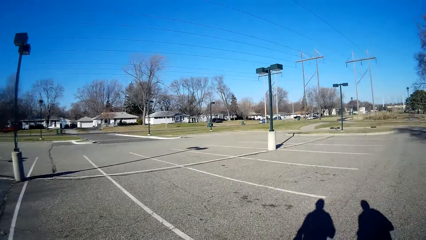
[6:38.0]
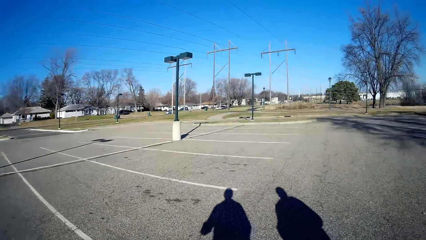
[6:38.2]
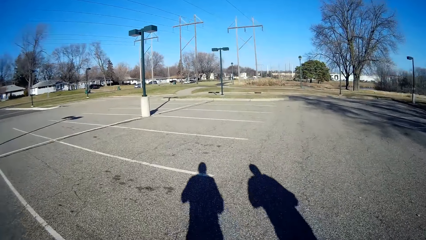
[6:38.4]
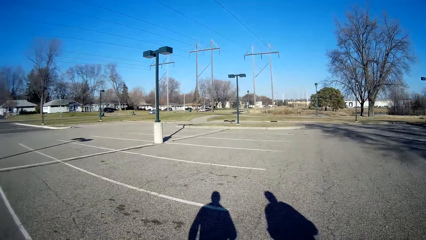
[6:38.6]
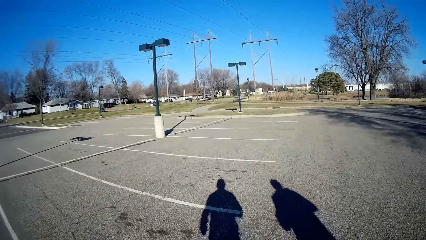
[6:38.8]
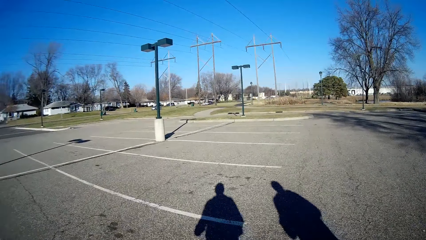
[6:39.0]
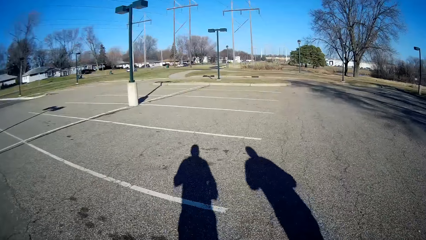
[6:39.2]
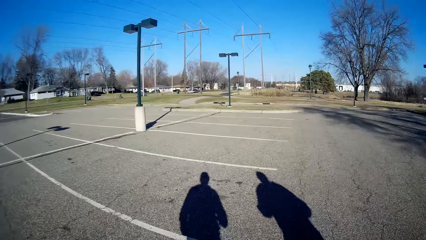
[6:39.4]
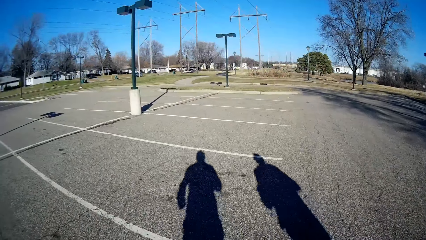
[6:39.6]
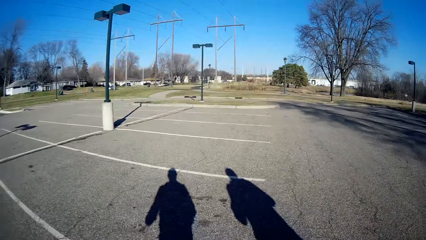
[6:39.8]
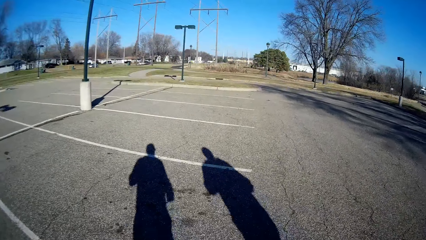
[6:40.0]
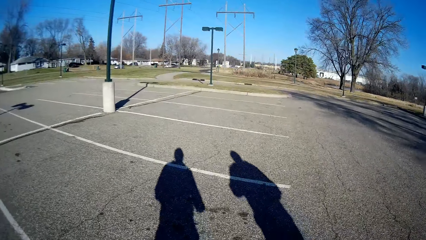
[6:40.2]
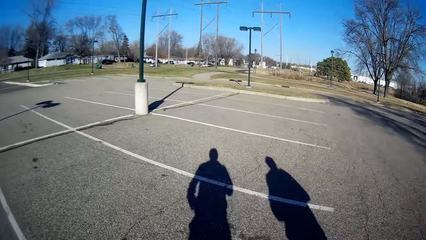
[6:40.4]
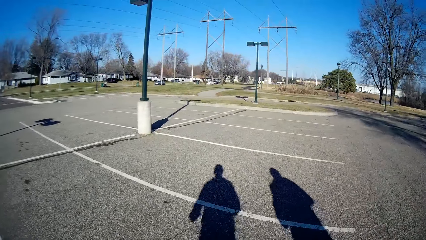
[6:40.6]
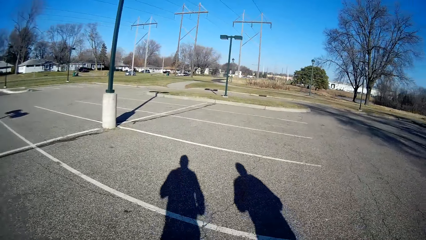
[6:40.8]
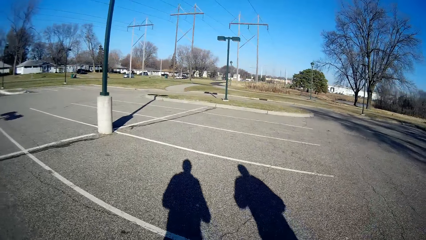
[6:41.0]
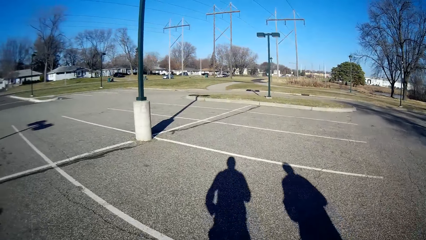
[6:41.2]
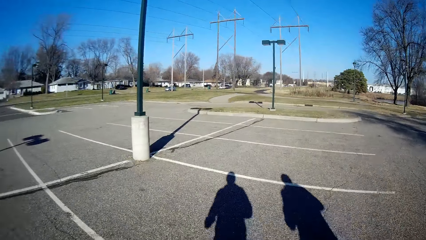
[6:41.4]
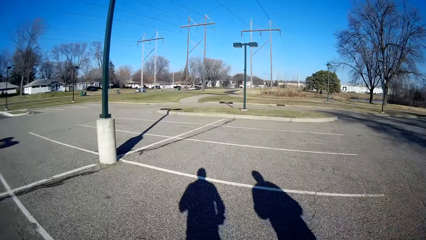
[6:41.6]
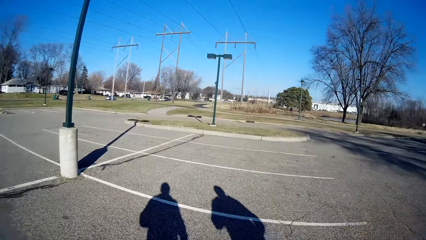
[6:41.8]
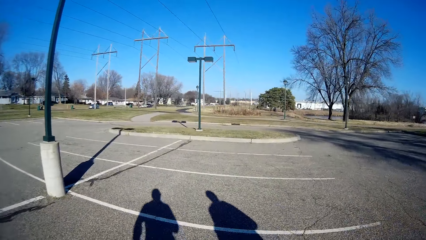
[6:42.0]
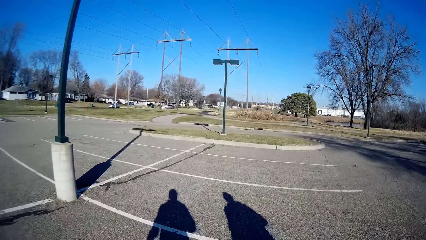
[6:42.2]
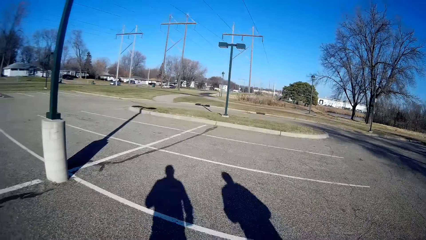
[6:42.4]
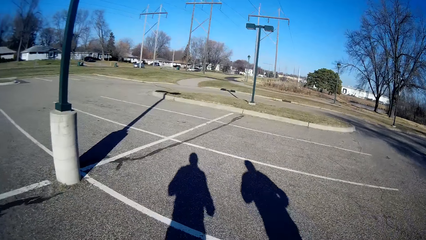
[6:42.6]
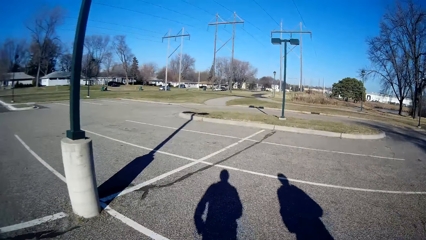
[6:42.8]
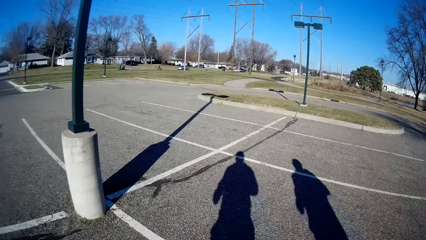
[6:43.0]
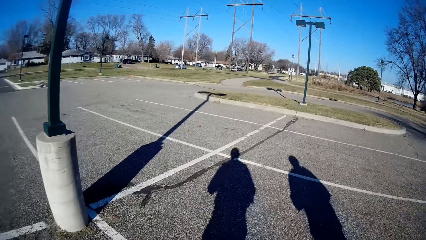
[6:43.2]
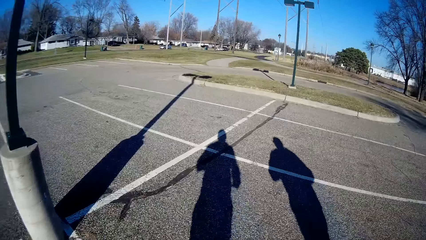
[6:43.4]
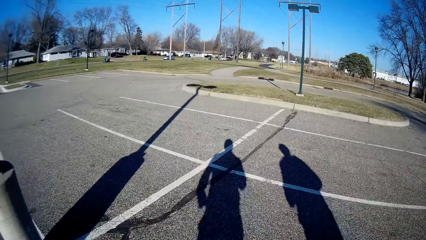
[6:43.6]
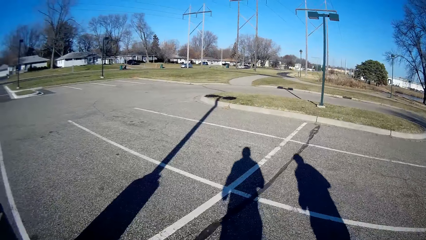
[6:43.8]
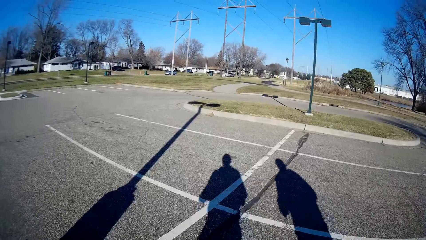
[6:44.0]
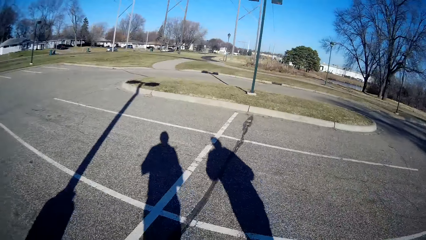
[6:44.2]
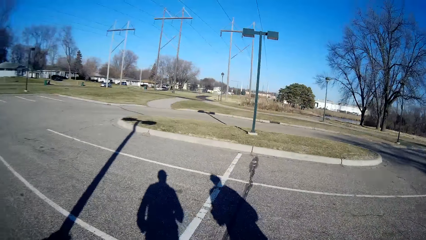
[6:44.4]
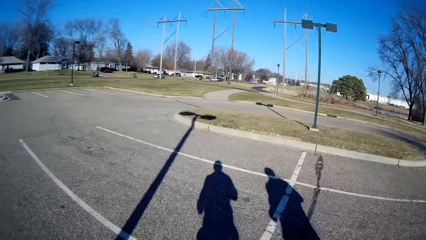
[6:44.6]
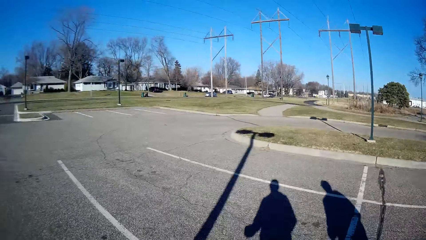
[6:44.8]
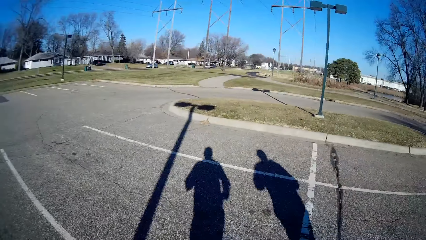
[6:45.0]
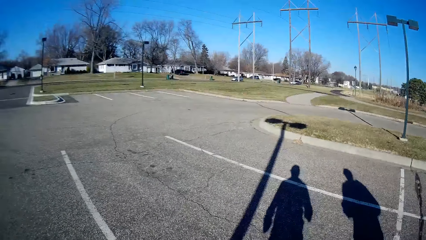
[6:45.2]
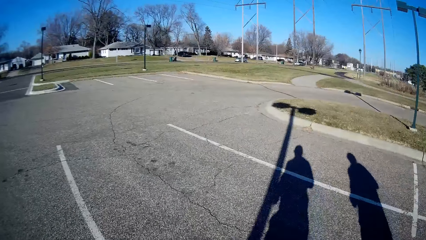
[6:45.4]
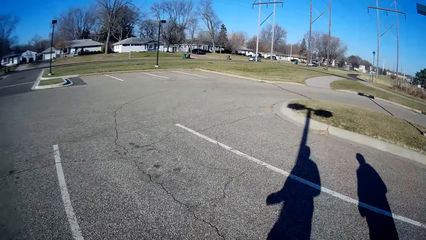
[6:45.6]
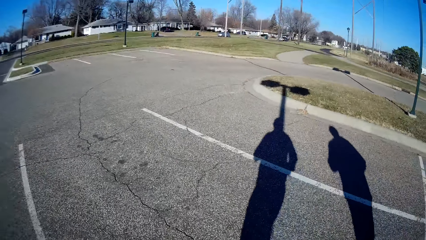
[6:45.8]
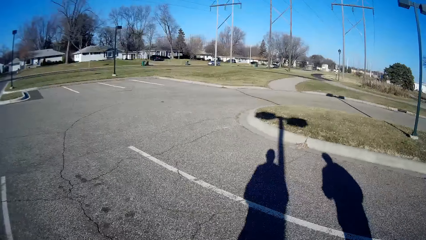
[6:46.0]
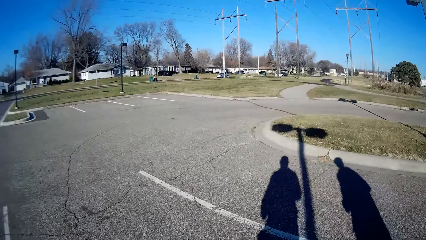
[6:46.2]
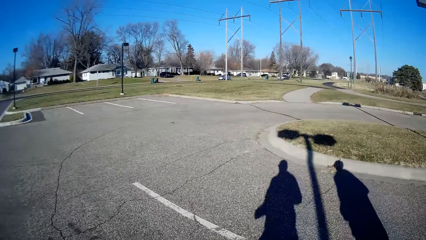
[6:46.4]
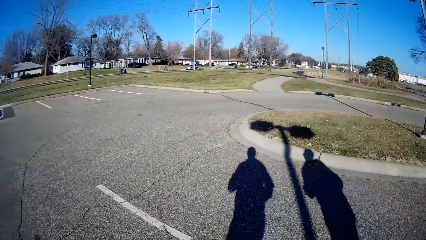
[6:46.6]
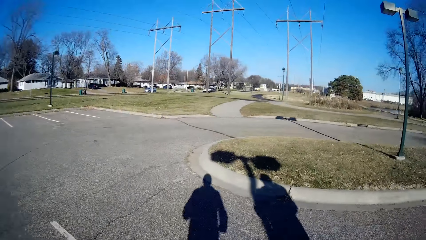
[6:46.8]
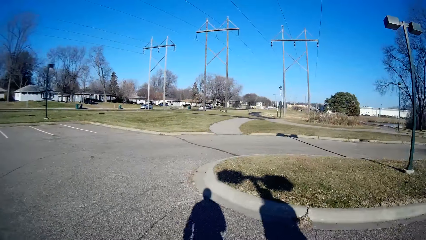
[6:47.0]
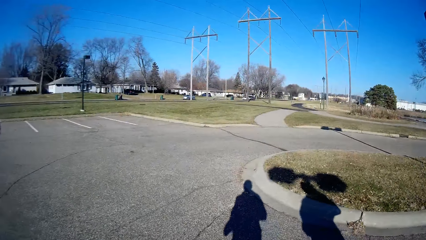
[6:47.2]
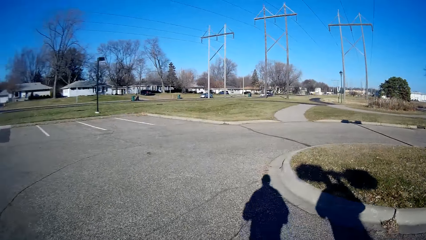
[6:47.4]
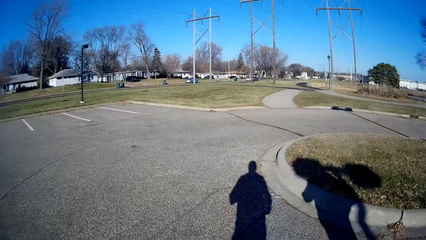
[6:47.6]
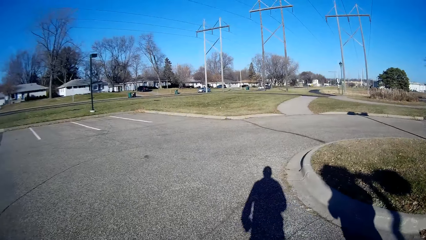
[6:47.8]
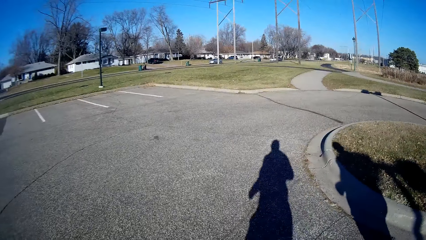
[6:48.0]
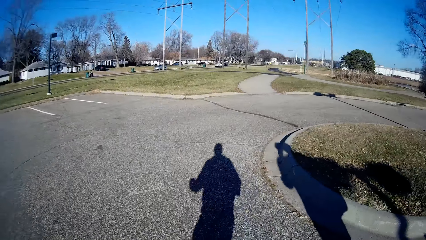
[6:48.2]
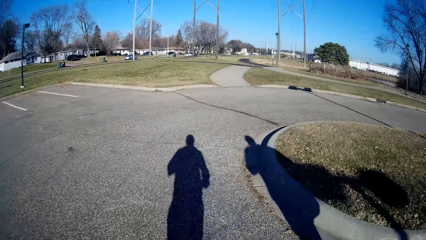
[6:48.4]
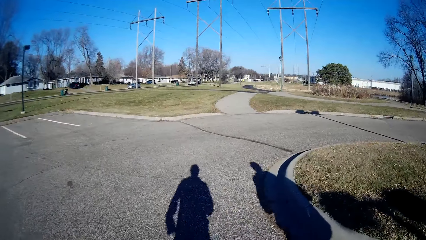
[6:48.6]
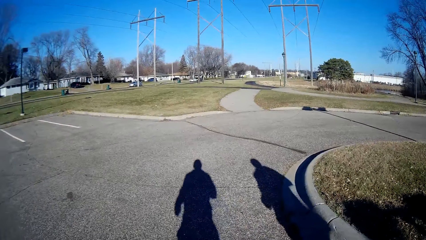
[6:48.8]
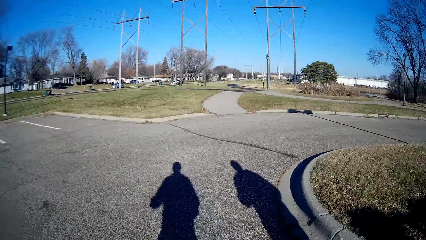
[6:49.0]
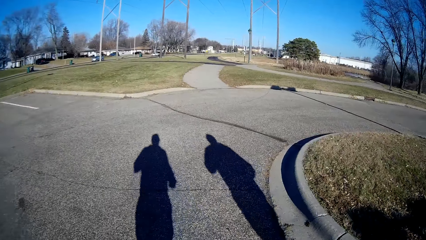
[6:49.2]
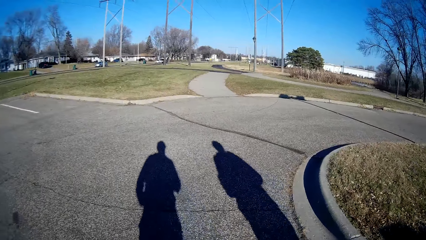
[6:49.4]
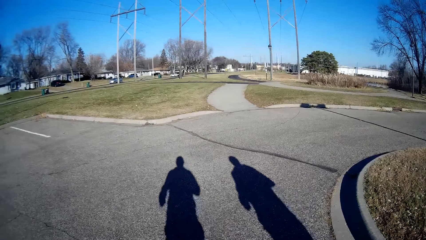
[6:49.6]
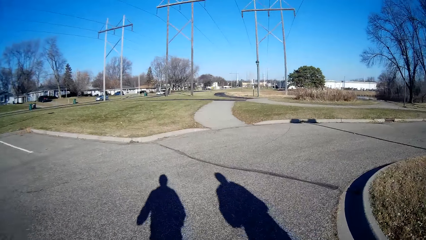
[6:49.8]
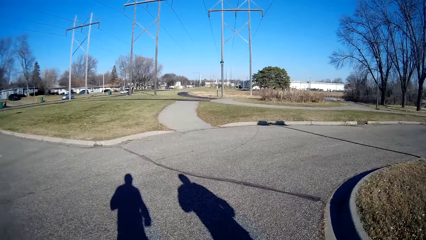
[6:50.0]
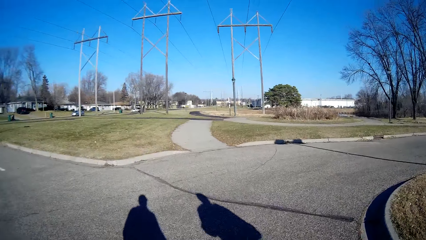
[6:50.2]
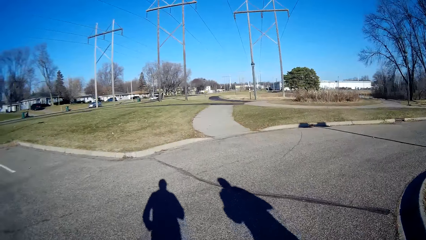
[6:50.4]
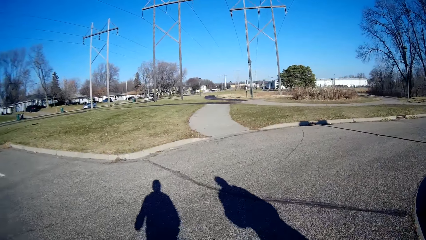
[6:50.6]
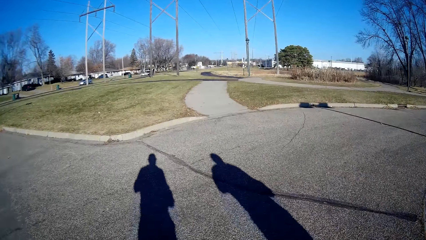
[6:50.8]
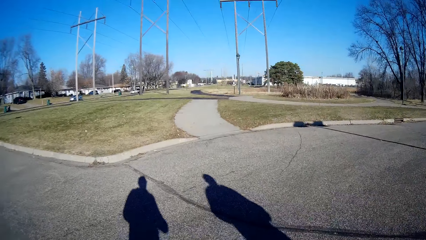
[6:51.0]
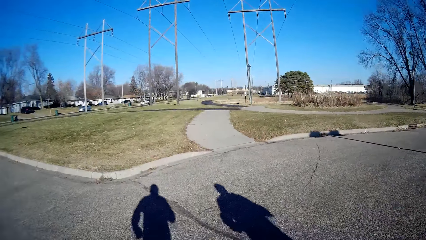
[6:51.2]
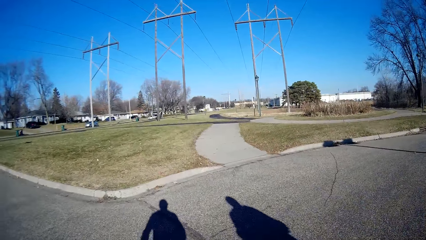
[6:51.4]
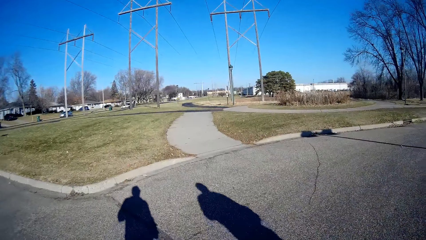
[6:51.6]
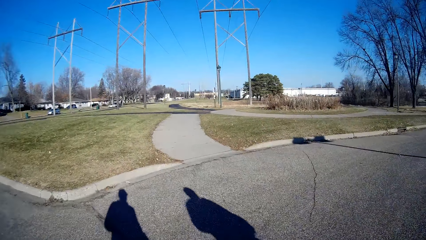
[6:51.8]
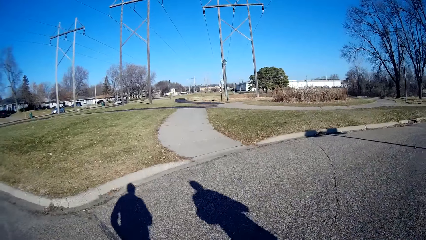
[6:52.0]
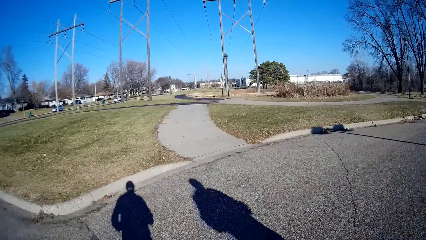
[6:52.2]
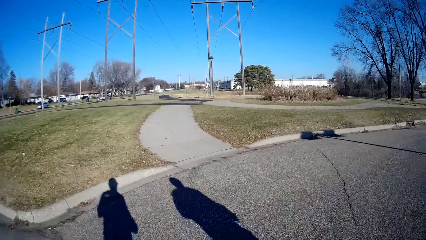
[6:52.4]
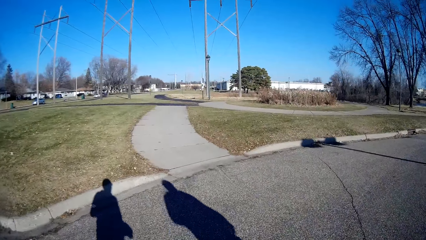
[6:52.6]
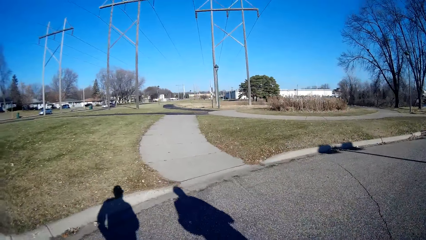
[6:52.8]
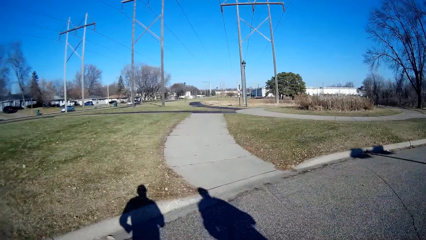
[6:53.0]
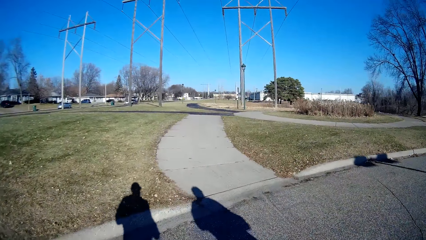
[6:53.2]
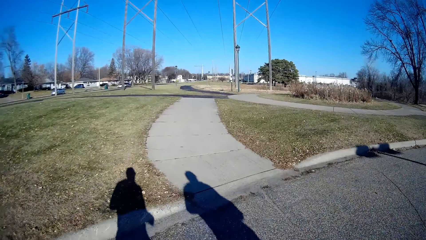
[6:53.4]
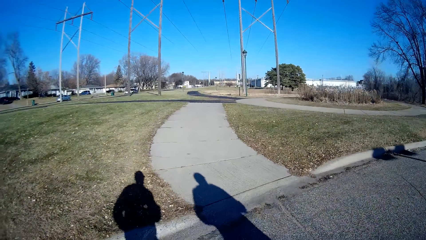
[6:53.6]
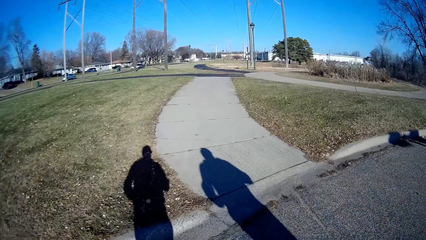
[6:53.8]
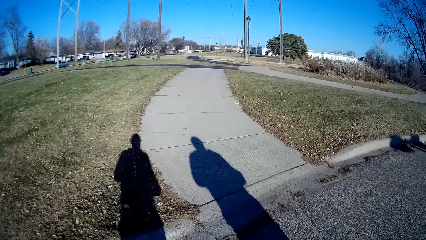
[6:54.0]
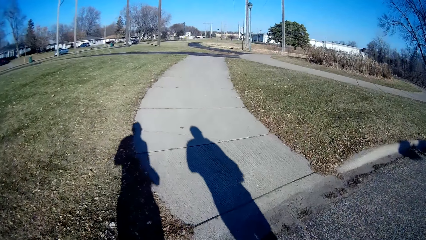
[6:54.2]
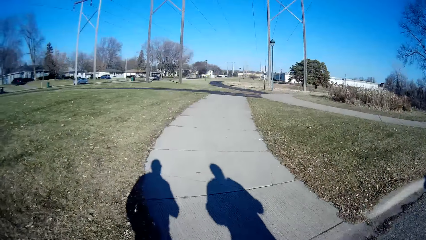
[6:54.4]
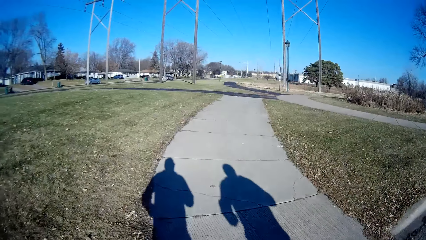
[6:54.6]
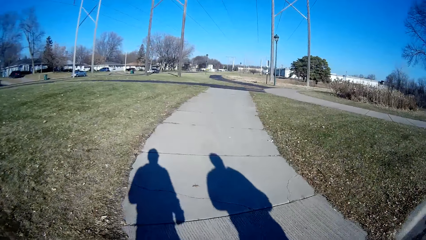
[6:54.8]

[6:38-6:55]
The camera wearer converses with a person.
